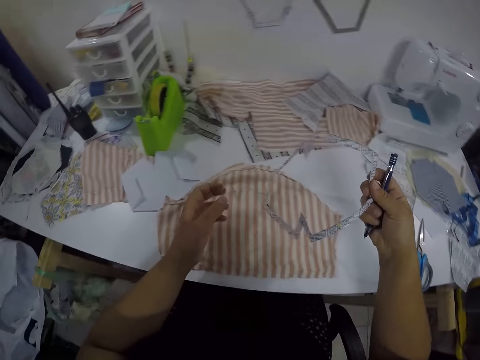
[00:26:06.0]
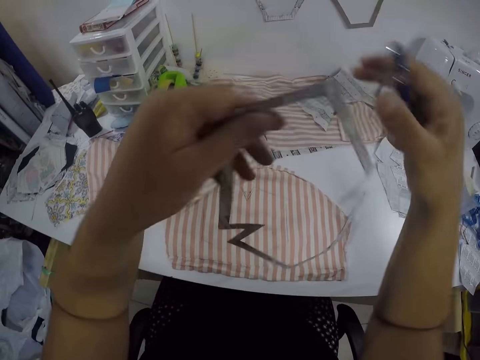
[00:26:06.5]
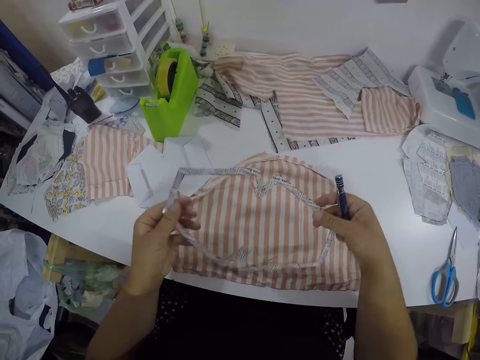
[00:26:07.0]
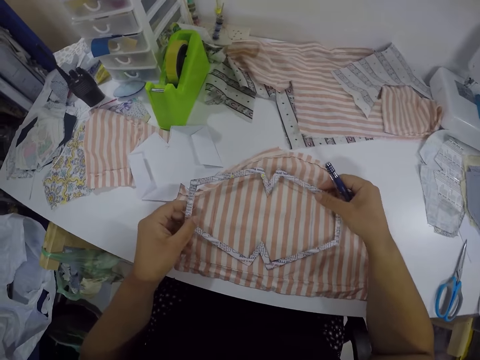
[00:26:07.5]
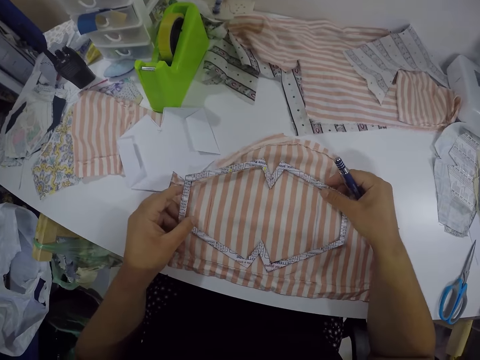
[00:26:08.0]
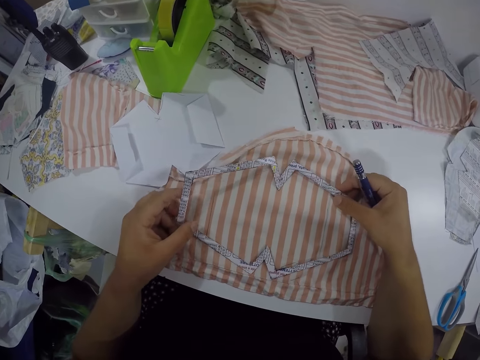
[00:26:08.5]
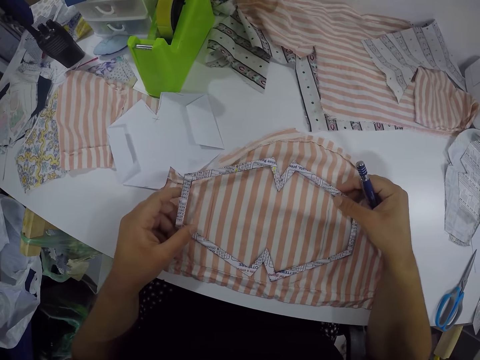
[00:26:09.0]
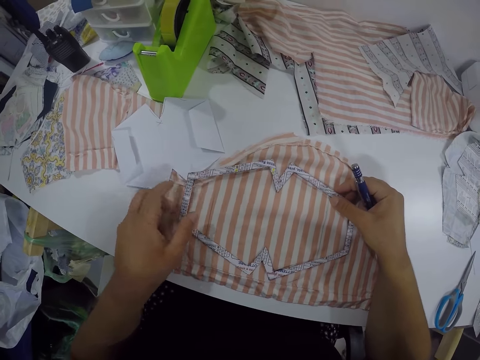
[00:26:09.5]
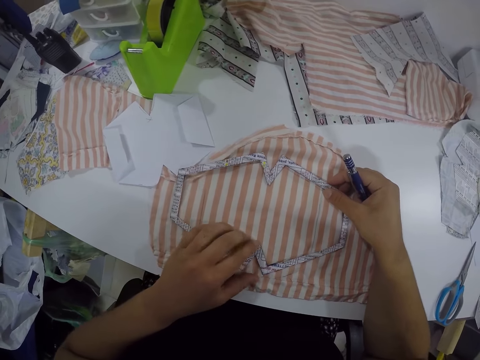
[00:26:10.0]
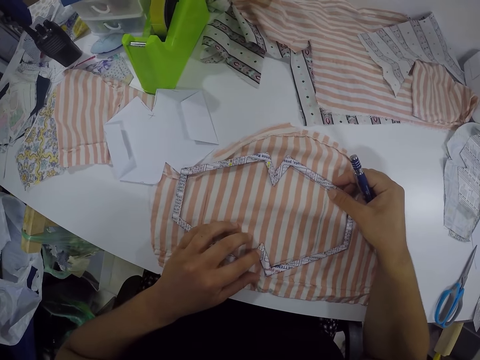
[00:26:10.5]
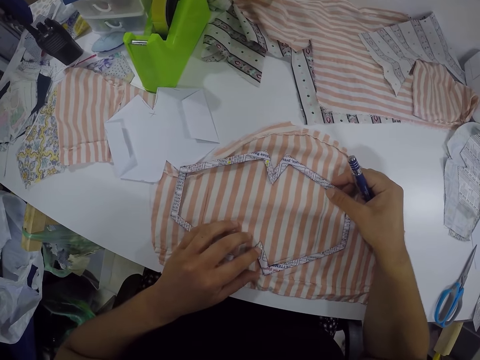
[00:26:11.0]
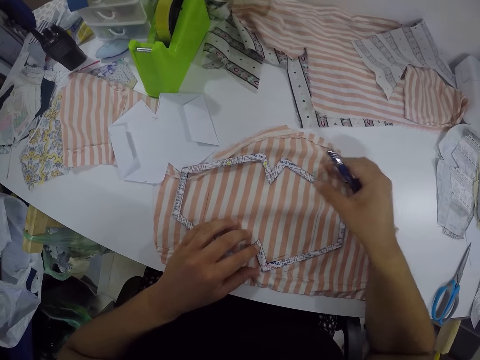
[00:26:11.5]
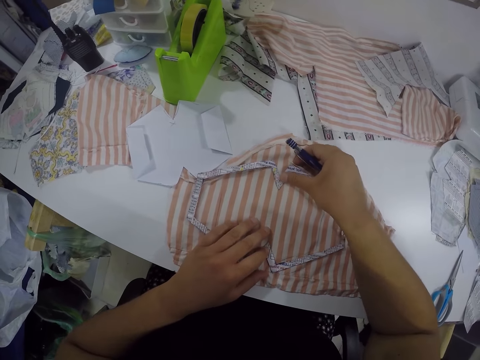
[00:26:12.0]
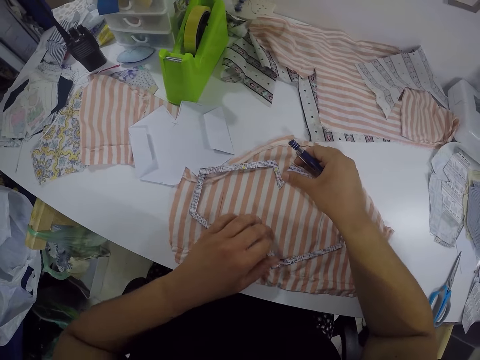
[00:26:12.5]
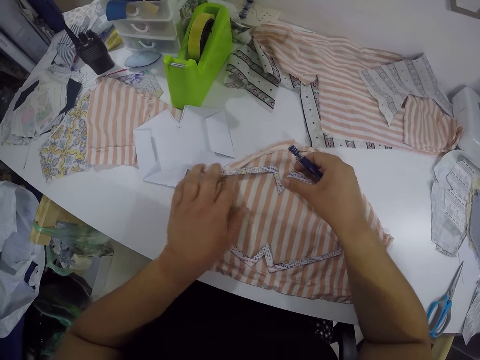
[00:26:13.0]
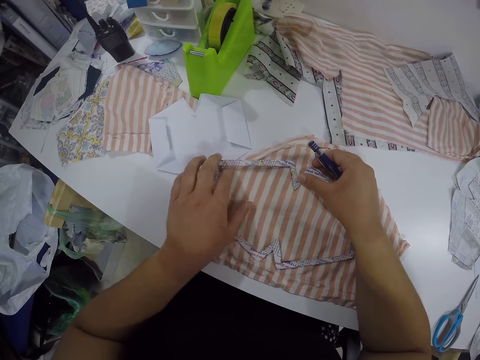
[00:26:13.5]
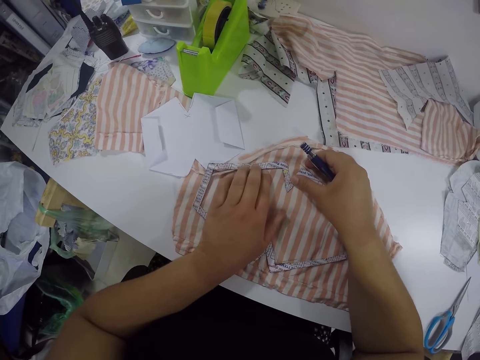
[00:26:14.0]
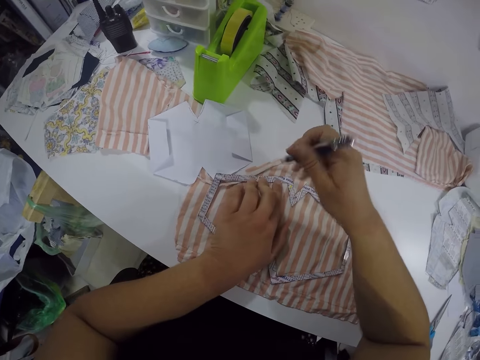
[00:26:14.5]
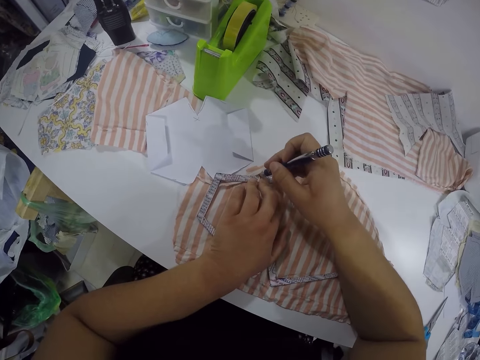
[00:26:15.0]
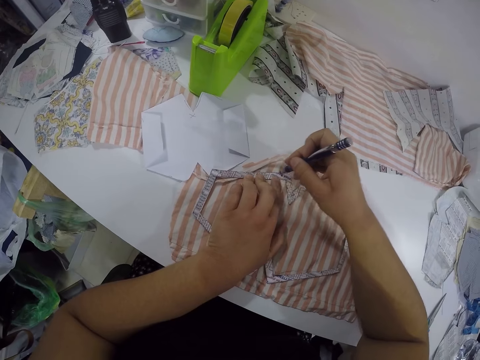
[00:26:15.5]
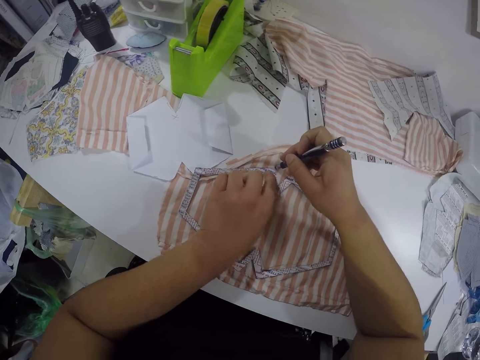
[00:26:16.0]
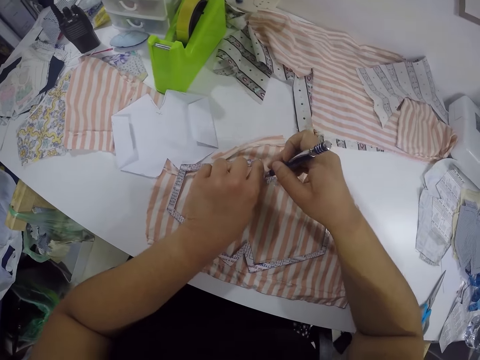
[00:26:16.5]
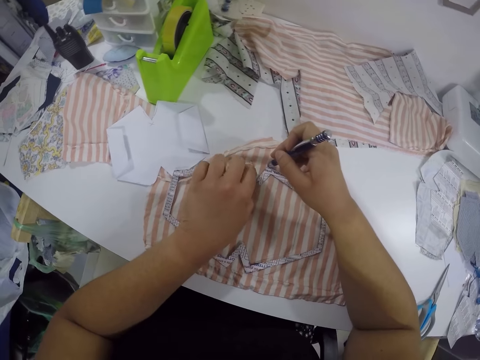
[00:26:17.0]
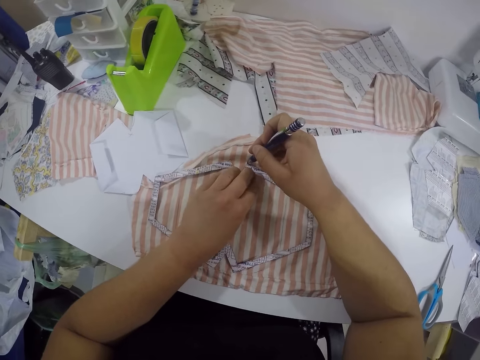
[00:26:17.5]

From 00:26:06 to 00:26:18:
The camera wearer passes the cardboard frame from her right hand to her left hand. She places the cardboard frame on the piece of cloth with both hands. She traces on the piece of cloth with the pen on her right hand.

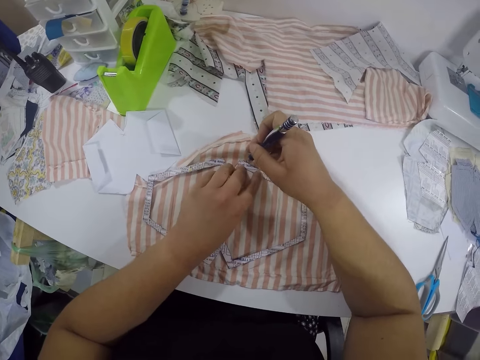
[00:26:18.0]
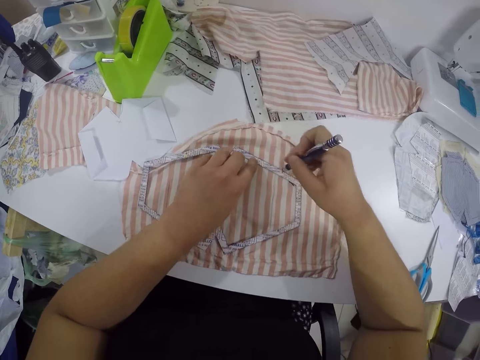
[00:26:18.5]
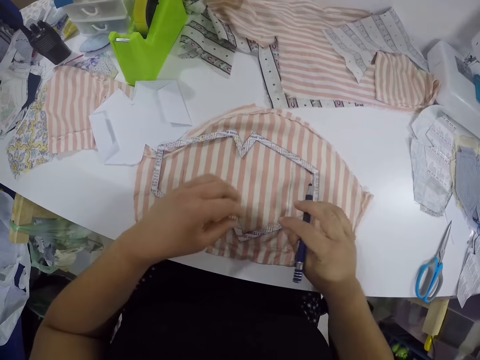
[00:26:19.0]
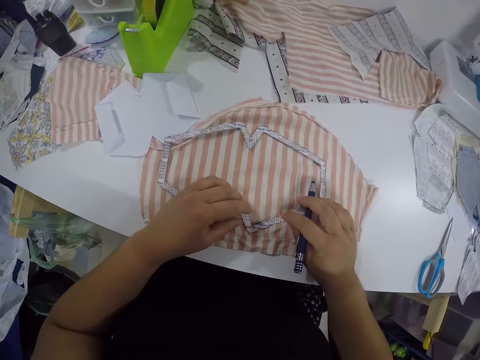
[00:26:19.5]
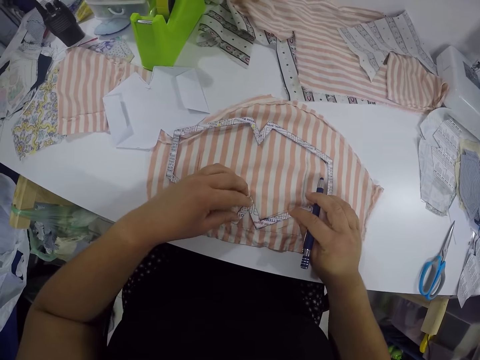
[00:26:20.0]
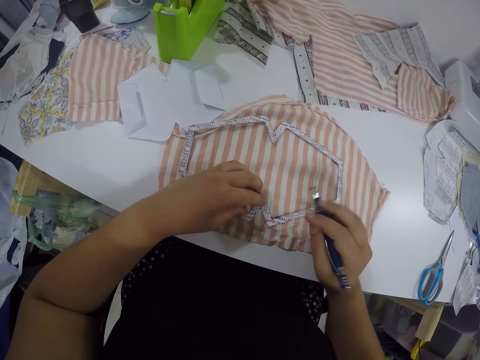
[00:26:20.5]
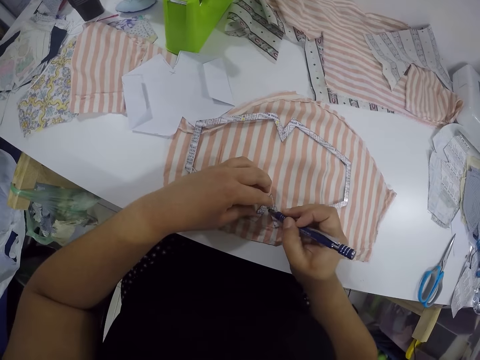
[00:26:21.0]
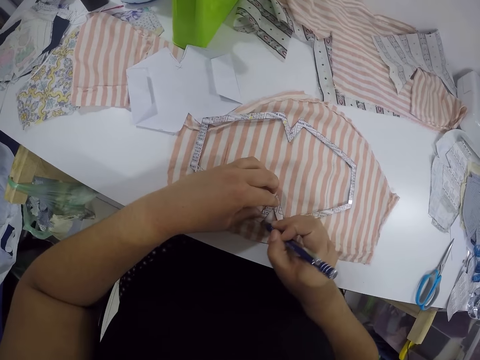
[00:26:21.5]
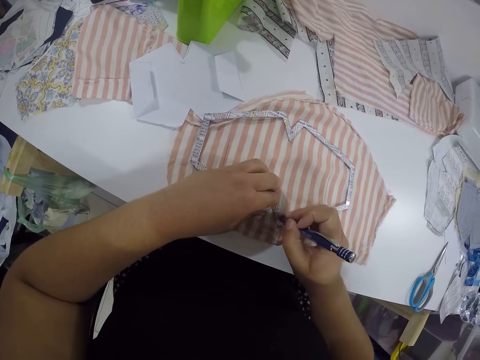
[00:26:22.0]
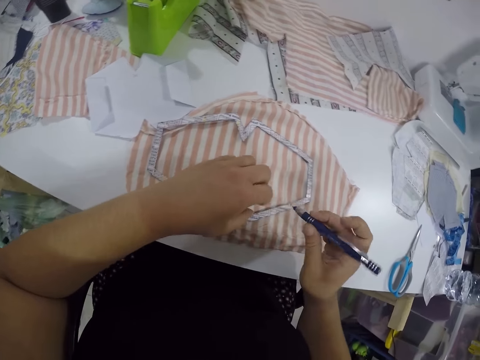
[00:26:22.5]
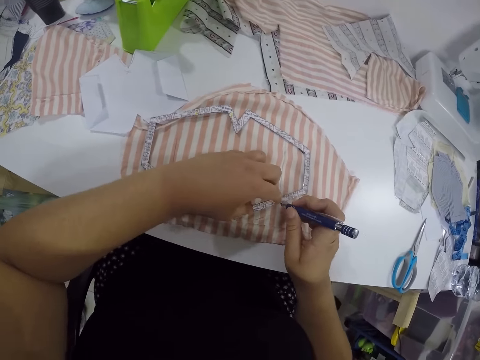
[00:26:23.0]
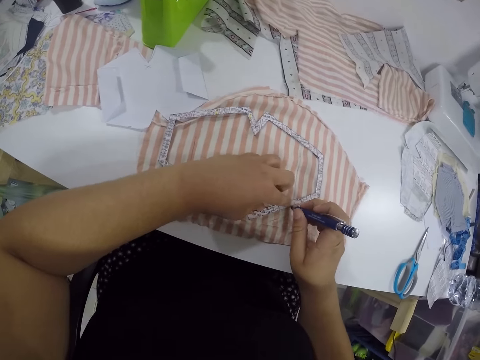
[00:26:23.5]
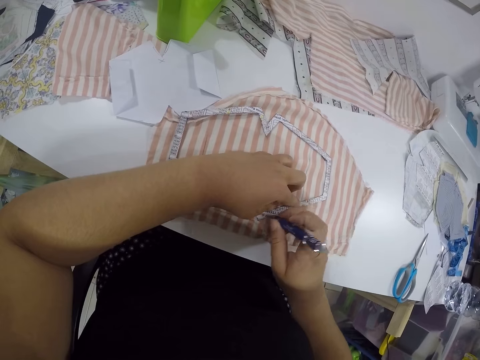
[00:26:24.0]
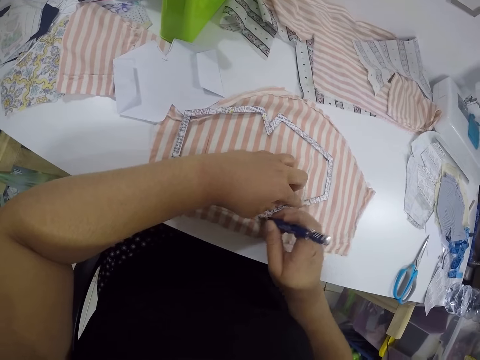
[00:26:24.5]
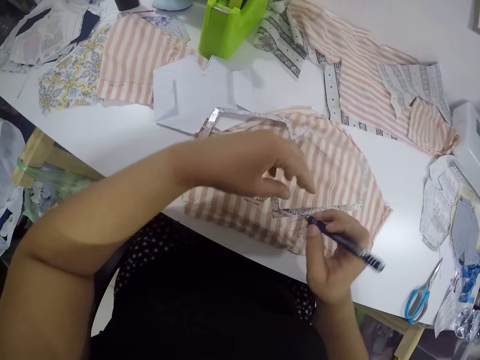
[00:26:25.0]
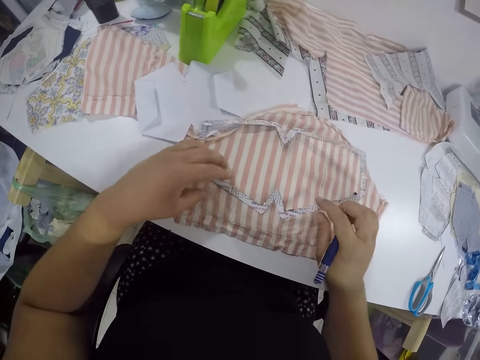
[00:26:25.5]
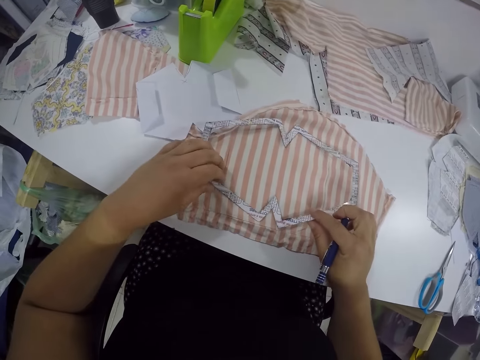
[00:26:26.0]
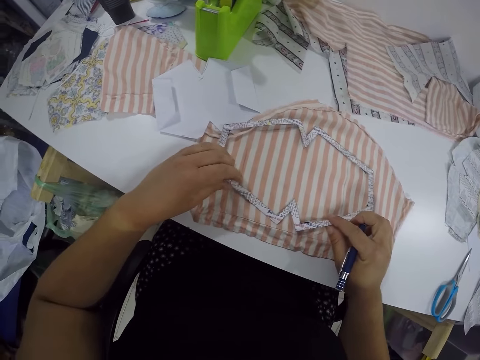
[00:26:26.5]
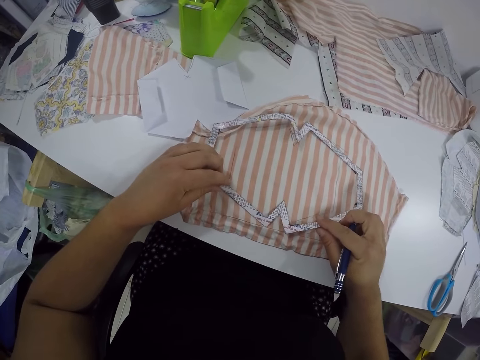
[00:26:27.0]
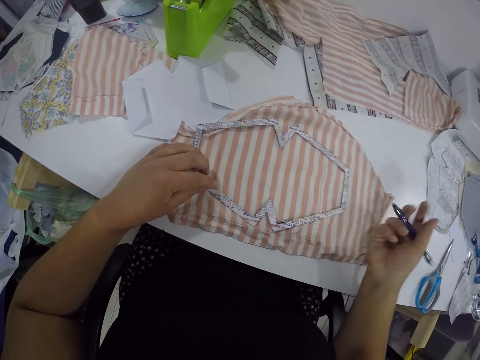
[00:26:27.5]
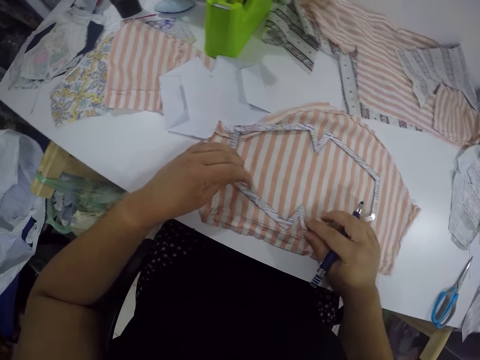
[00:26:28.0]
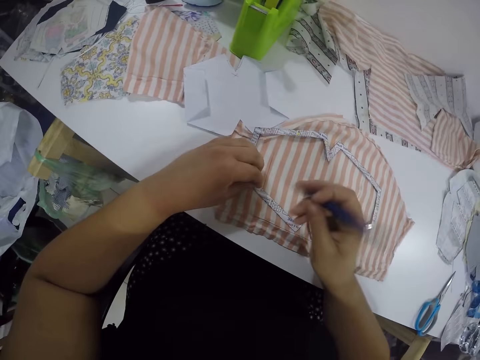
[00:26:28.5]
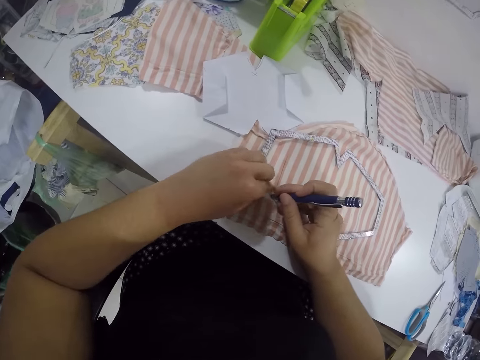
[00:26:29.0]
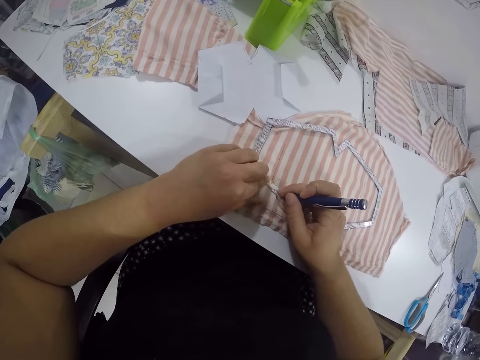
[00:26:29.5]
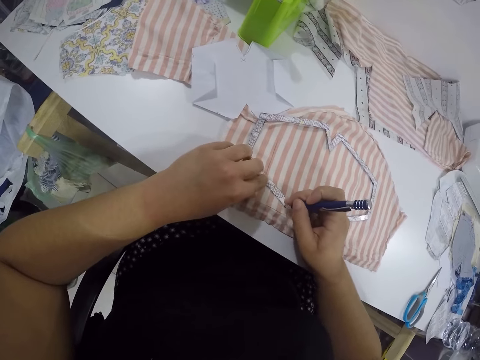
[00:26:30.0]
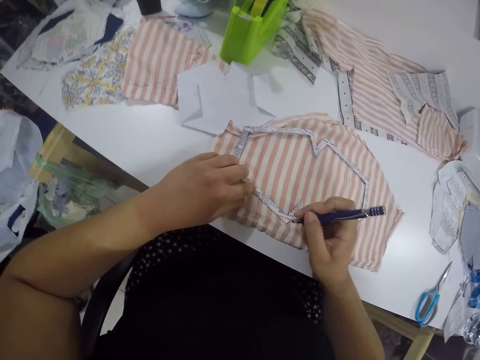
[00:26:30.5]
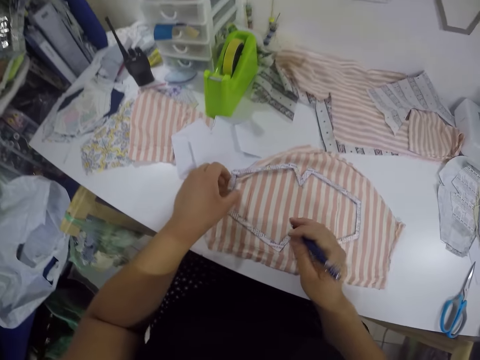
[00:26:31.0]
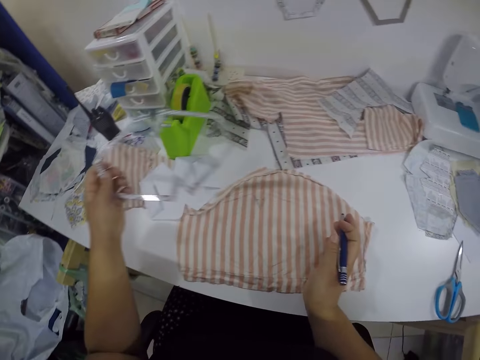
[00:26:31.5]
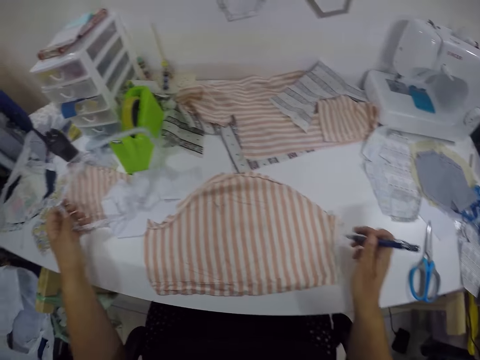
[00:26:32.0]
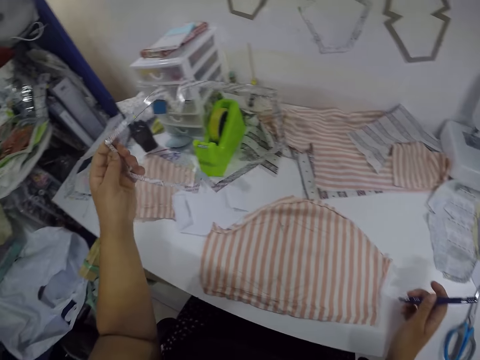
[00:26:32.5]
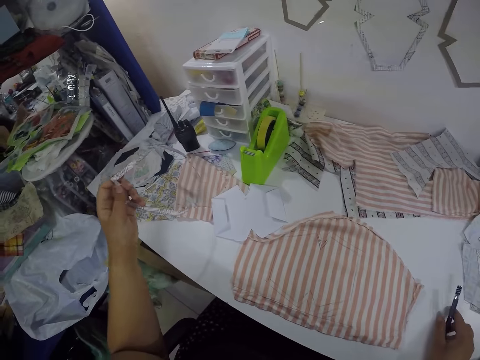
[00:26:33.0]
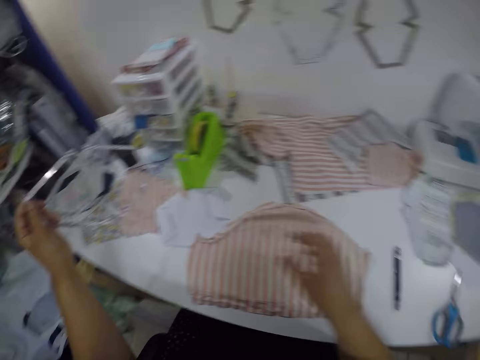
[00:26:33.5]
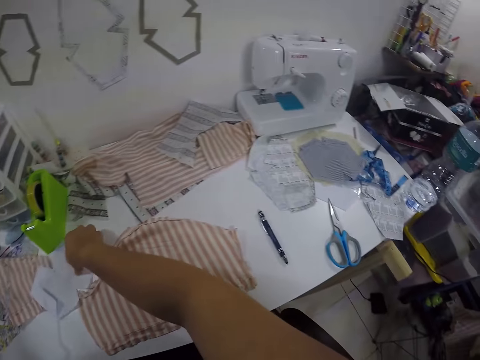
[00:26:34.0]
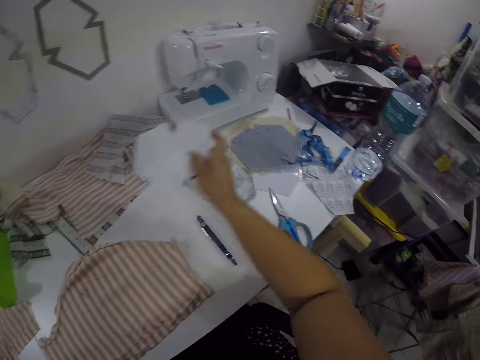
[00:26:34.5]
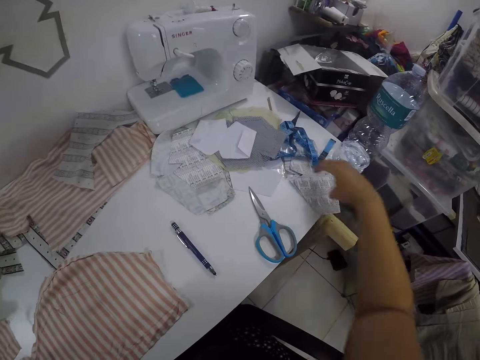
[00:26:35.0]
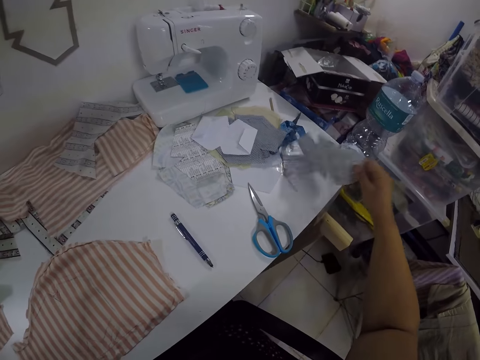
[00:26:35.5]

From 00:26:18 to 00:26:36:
The camera wearer adjusts the cardboard frame on the piece of cloth with both hands. She traces on the piece of cloth with the pen on her right hand. She places her left hand on the cardboard frame. She traces on the piece of cloth with the pen on her right hand. She adjusts the cardboard frame on the piece of cloth with both hands. She traces on the piece of cloth with the pen on her right hand. She picks the cardboard frame from the piece of cloth with her left hand. She drops the pen on the table with her right hand. She picks the paper from the table with her right hand and drops the paper on the table with her left hand. She picks a cardboard frame from the table with her right hand.
